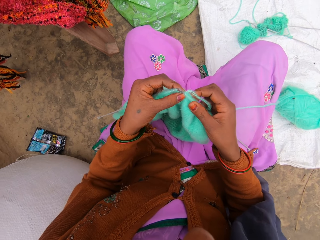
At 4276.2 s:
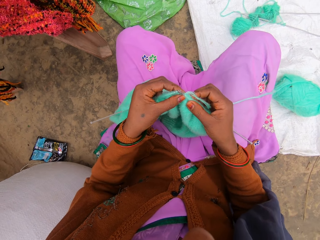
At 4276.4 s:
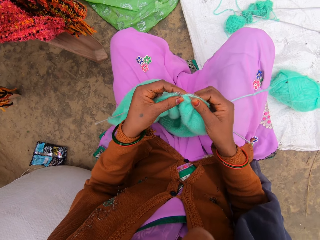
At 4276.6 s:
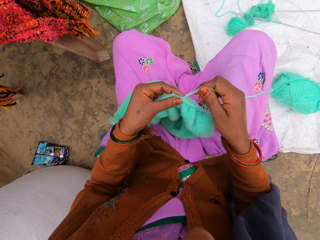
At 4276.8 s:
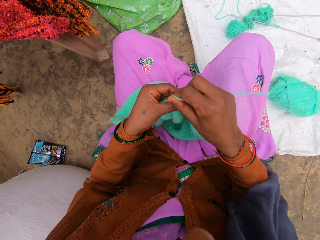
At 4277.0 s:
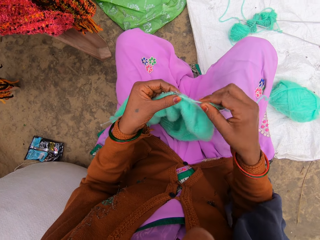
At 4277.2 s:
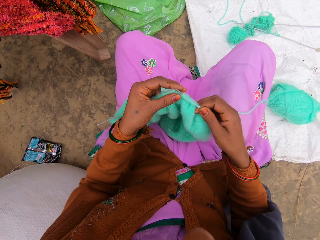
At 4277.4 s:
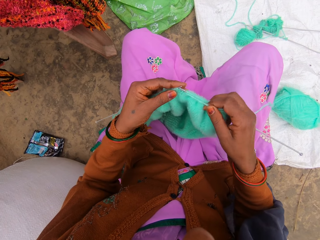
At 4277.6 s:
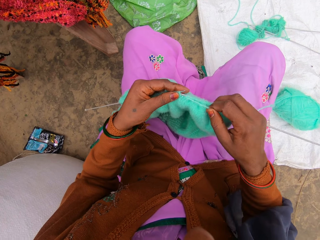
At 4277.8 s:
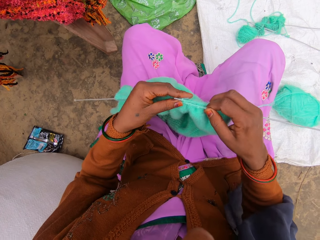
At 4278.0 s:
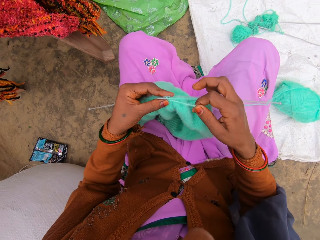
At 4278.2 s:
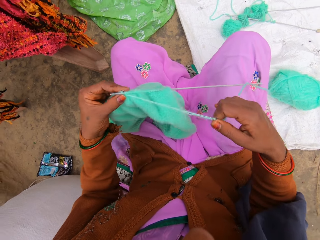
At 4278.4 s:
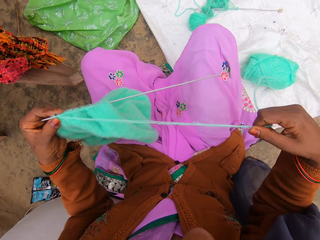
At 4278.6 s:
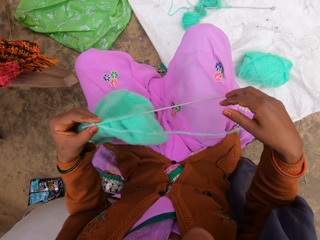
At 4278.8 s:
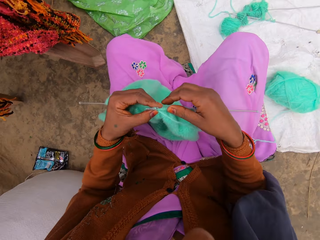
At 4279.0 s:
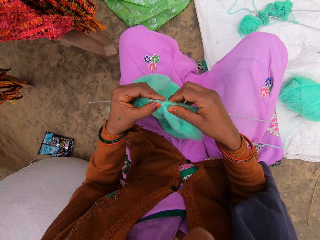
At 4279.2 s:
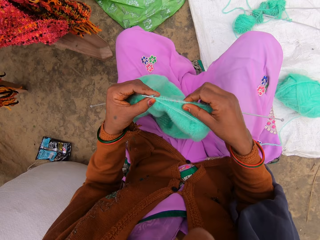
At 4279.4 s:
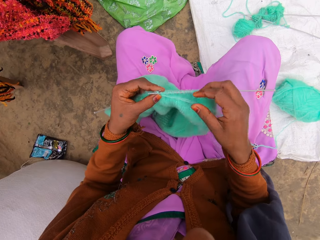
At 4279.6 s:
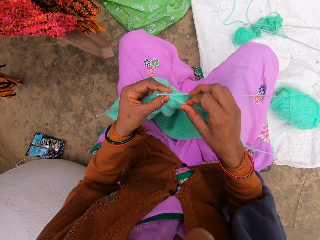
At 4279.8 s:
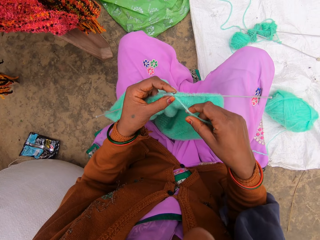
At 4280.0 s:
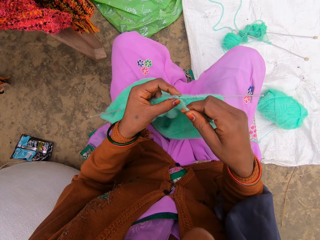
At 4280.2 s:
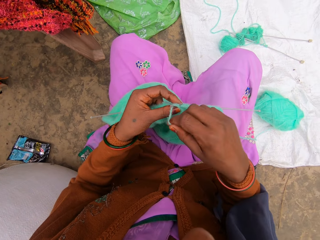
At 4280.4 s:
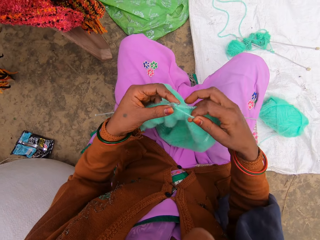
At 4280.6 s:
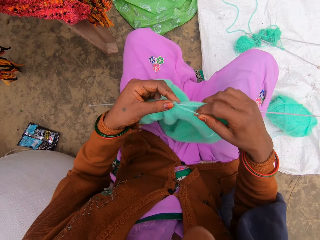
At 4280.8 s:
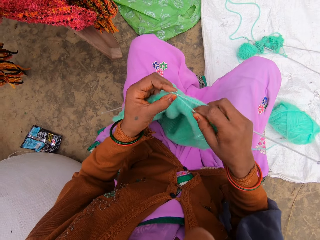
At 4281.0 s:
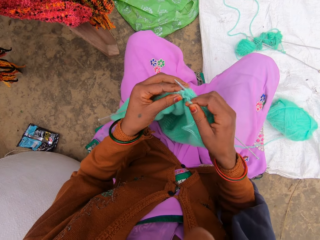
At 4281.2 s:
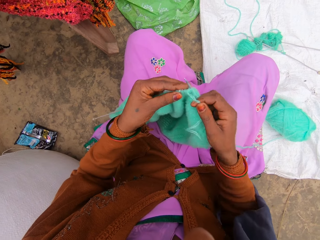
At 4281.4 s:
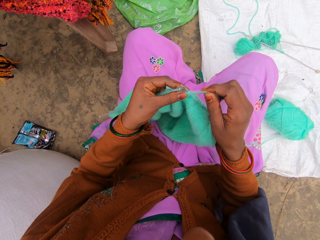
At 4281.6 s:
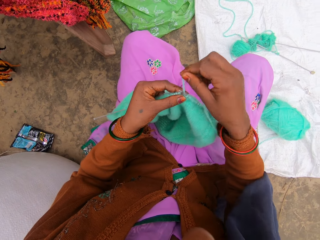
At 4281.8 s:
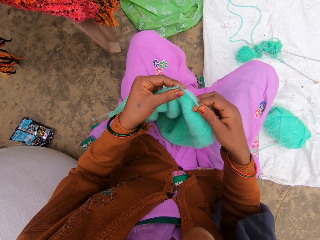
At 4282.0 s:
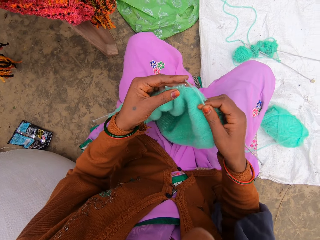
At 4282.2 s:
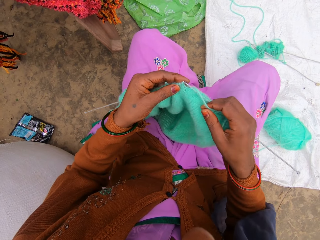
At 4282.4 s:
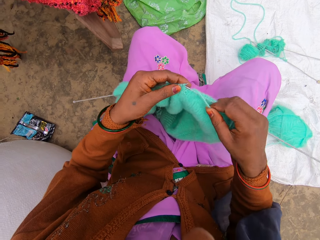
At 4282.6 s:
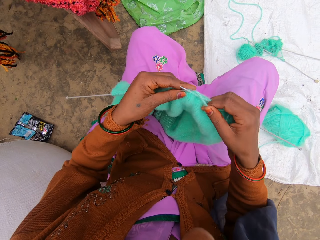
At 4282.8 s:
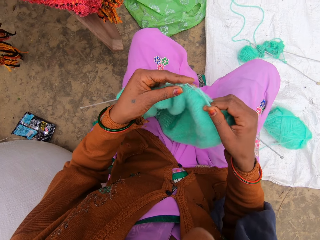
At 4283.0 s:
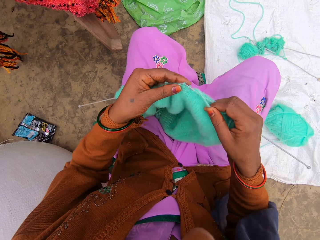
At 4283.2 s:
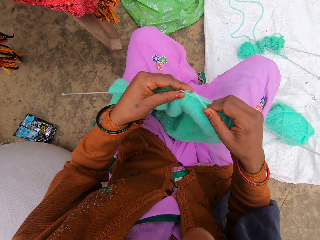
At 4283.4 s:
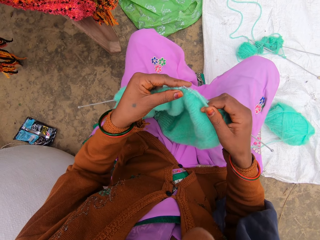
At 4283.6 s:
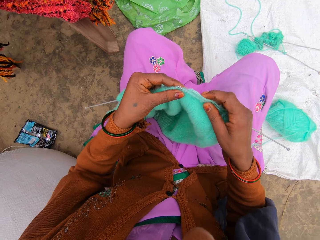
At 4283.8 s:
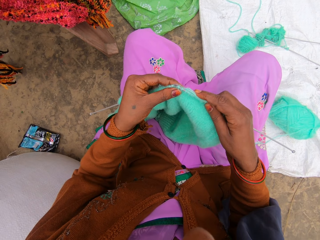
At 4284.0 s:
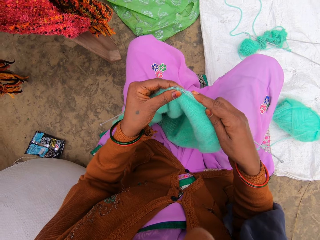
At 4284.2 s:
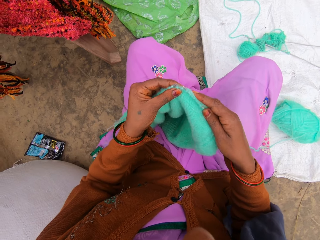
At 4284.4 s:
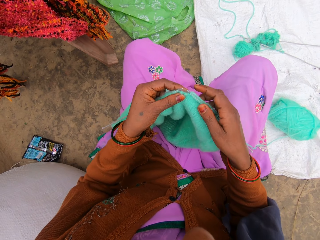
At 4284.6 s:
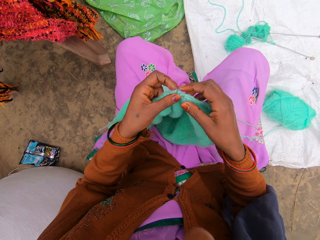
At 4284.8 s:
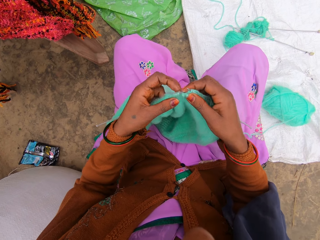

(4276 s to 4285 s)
The camera wearer crochets the fabric with needle hooks. They stretch the thread. They stretch the fabric edge.

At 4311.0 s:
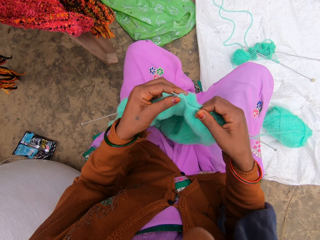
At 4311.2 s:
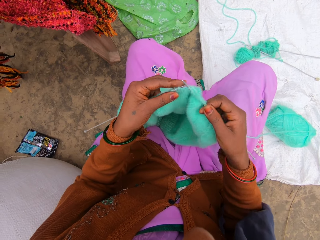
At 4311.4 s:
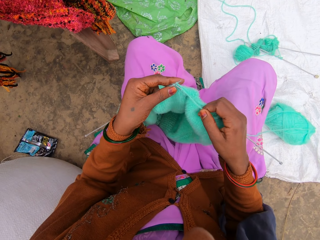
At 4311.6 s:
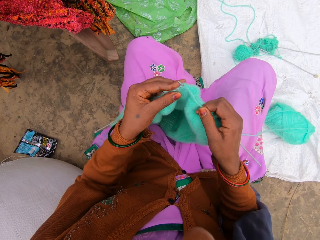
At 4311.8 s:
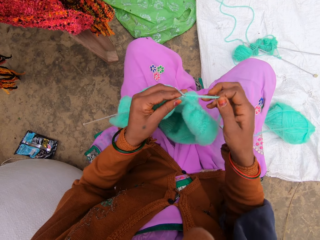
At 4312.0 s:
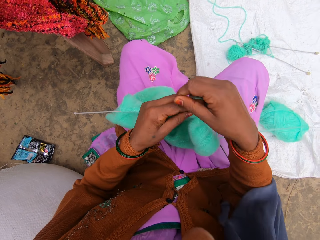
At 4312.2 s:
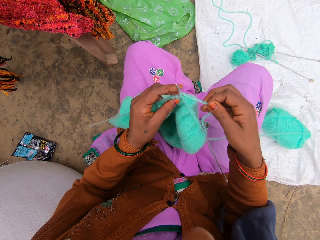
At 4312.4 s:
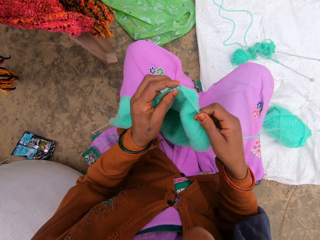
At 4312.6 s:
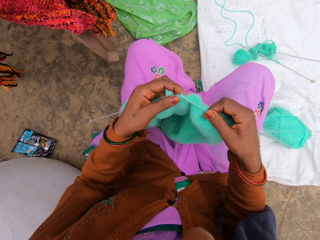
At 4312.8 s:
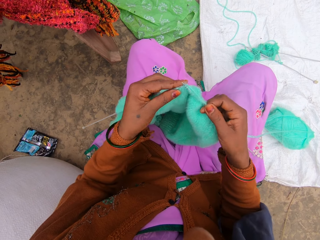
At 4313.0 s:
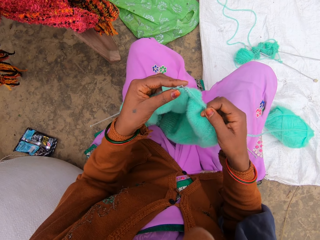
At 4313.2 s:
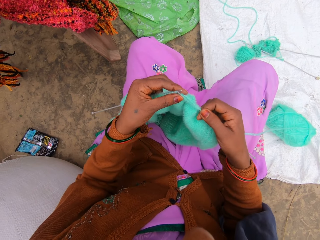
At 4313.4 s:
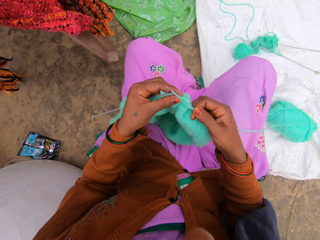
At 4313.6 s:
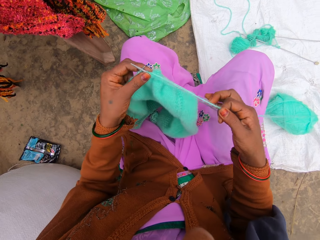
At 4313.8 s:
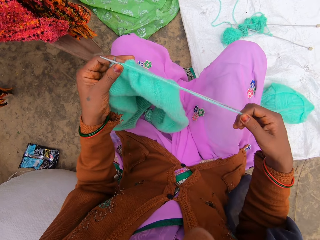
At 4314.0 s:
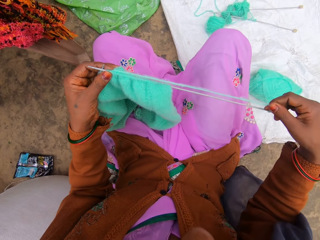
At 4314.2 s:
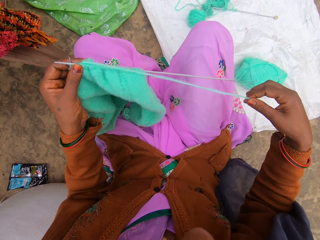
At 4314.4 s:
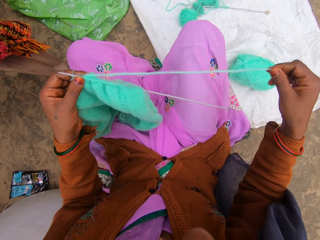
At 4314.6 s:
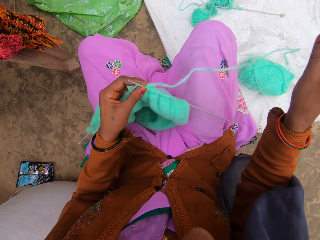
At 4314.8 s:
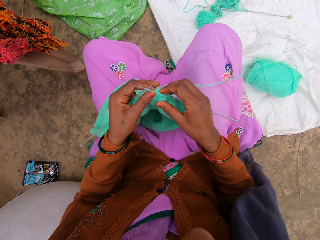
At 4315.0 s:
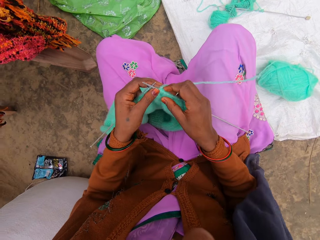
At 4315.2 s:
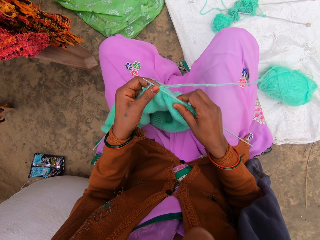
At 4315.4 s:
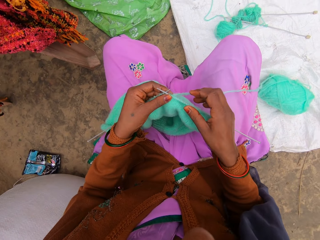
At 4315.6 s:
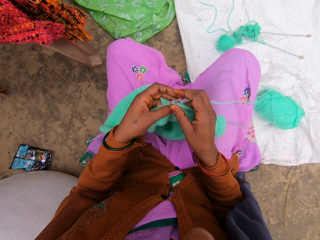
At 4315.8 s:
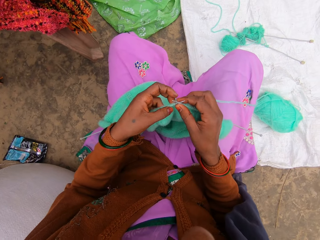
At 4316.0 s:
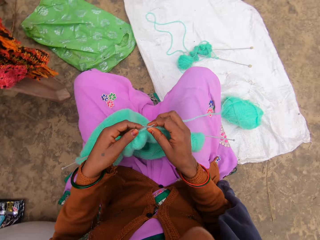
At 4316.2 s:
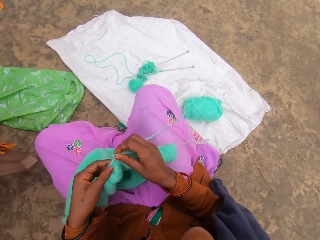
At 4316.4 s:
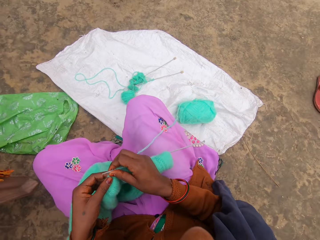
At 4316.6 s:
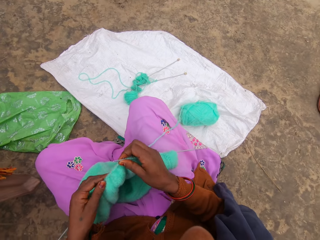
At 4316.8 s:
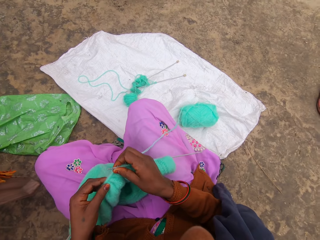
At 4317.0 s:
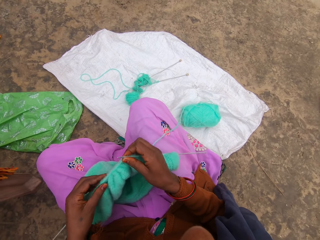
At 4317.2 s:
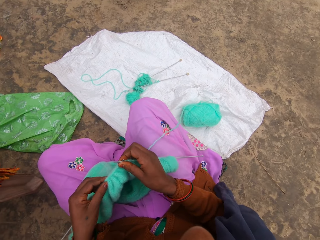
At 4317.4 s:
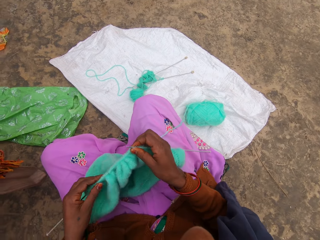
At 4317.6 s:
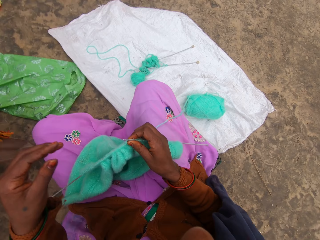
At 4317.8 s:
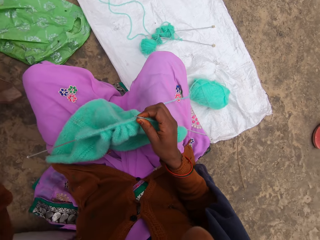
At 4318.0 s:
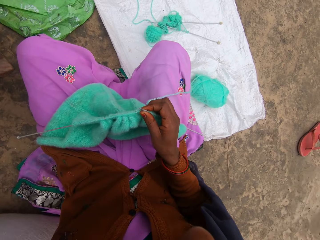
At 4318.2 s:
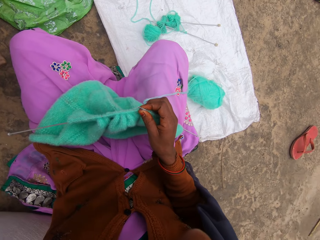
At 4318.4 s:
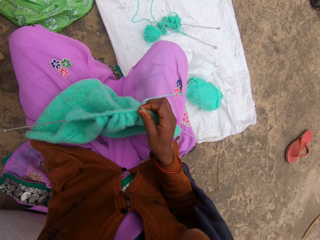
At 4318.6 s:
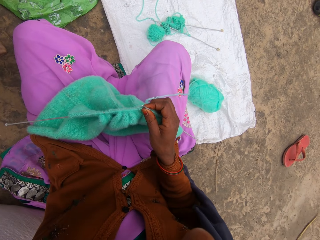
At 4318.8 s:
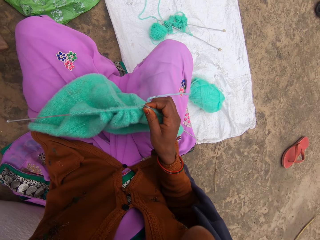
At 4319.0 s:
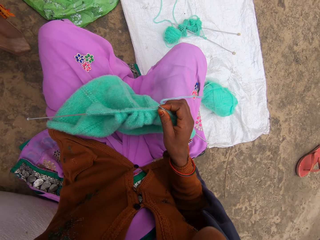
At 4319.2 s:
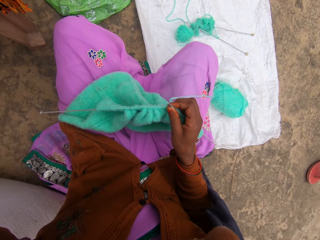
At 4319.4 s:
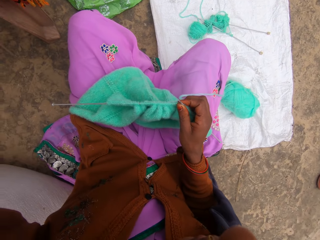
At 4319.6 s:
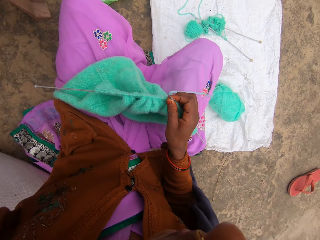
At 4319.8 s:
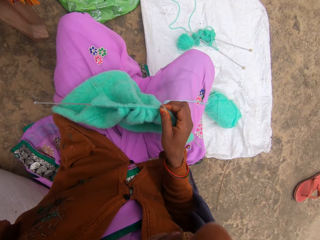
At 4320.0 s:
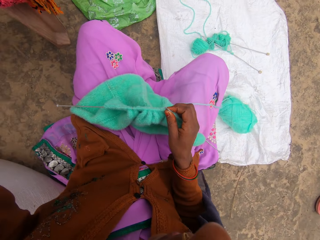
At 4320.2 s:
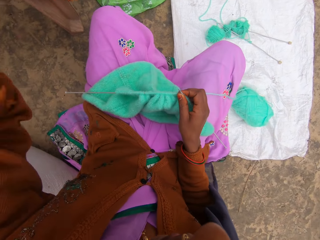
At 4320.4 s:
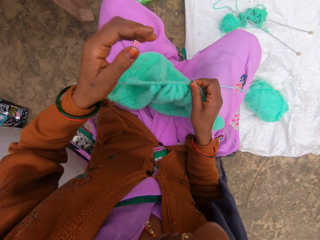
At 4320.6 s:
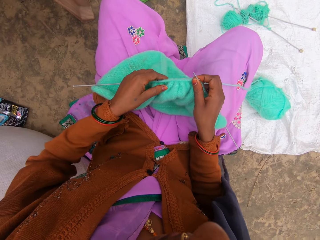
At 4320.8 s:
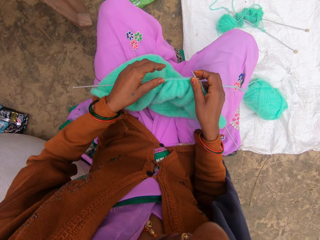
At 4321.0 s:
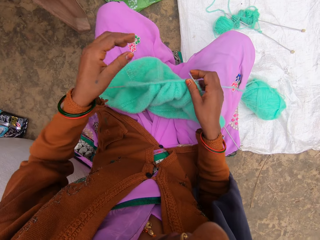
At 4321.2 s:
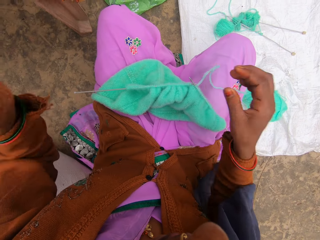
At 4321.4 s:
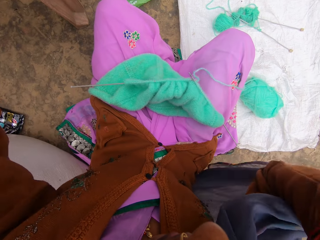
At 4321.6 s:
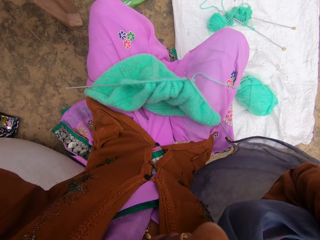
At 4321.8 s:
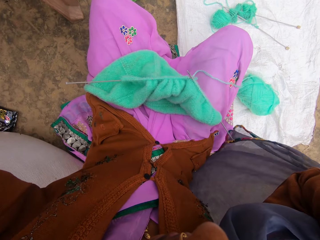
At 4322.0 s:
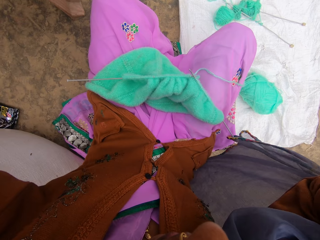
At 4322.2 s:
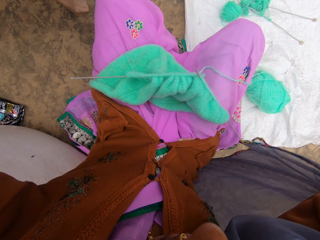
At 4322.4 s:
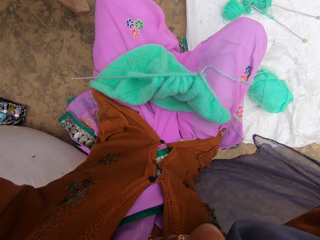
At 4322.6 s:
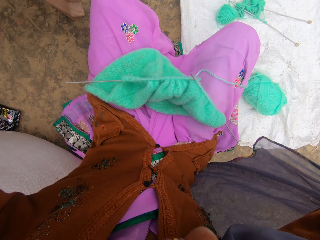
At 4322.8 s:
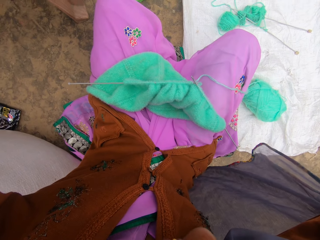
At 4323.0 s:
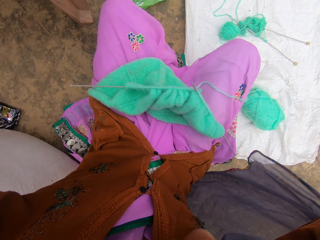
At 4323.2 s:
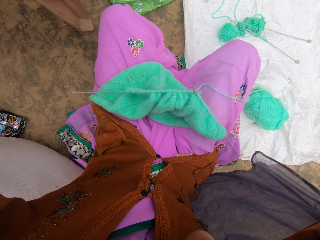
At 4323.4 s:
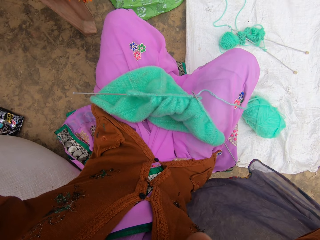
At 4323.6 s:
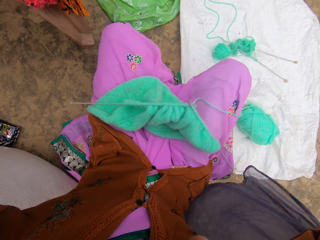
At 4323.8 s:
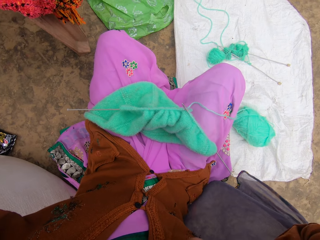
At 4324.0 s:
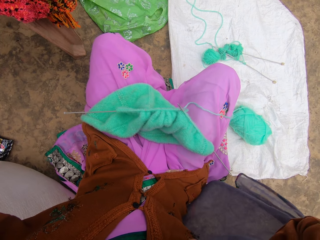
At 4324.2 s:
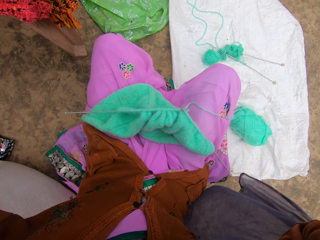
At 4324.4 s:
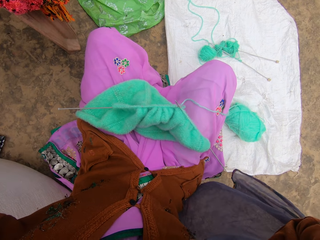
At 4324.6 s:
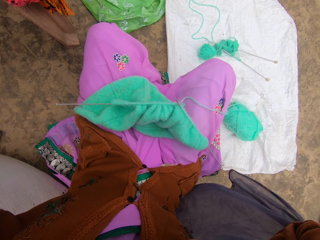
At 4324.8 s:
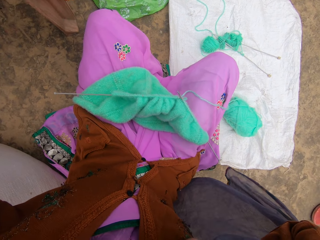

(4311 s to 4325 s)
The camera wearer crochets the fabric with needle hooks. She crochets with the needle hooks. She stretches the thread. She touches on the fabric. She adjusts her camera. She touches on something.
